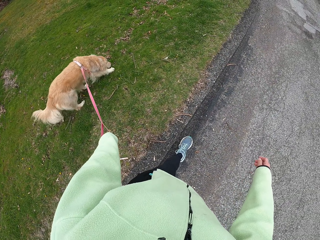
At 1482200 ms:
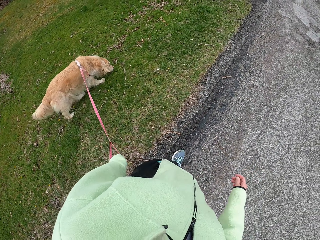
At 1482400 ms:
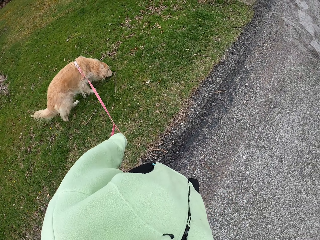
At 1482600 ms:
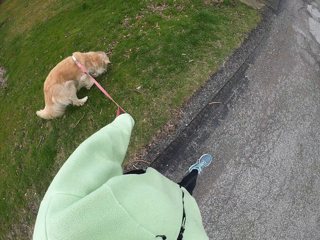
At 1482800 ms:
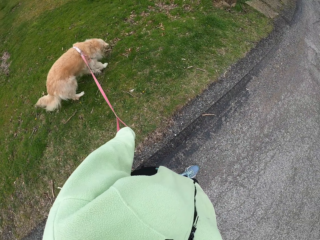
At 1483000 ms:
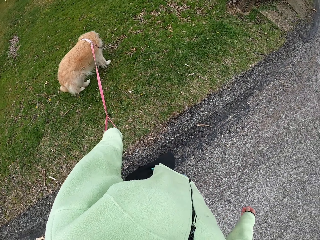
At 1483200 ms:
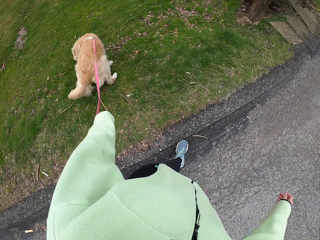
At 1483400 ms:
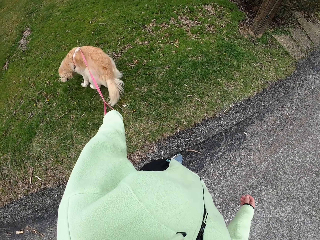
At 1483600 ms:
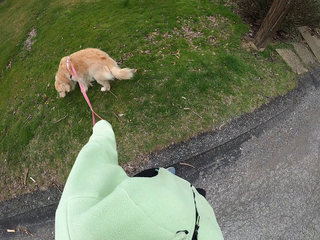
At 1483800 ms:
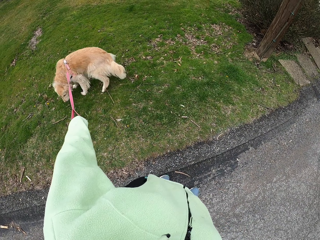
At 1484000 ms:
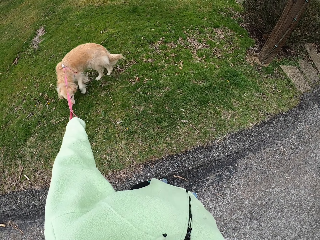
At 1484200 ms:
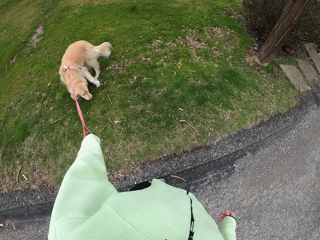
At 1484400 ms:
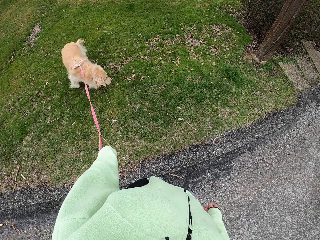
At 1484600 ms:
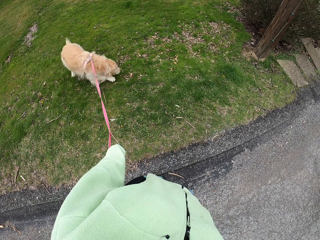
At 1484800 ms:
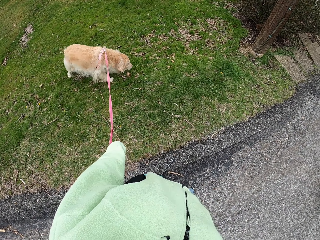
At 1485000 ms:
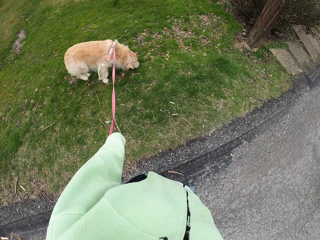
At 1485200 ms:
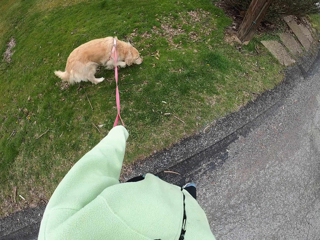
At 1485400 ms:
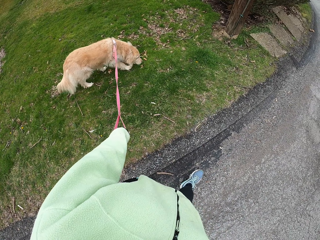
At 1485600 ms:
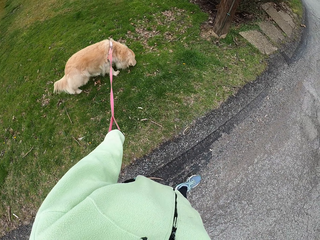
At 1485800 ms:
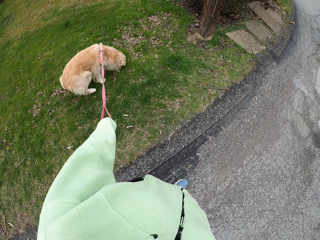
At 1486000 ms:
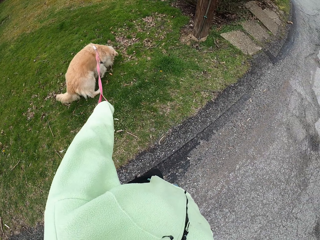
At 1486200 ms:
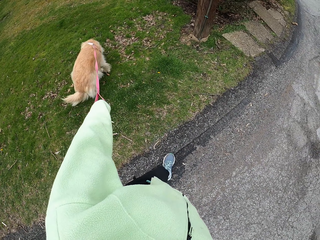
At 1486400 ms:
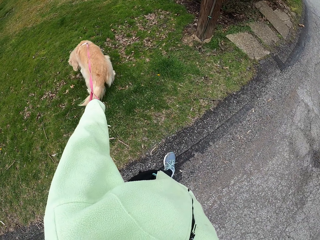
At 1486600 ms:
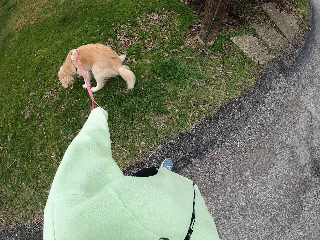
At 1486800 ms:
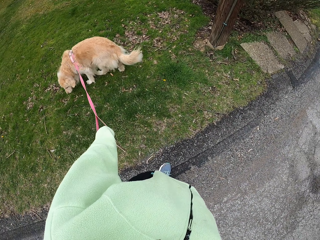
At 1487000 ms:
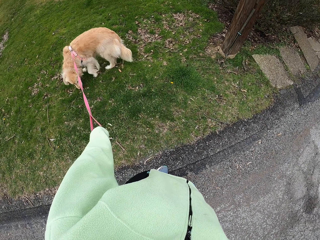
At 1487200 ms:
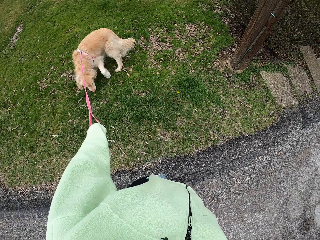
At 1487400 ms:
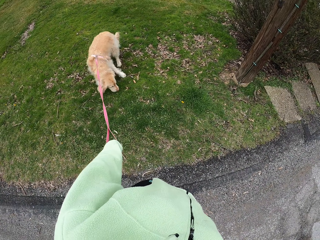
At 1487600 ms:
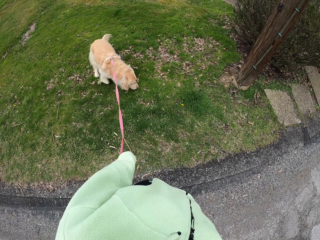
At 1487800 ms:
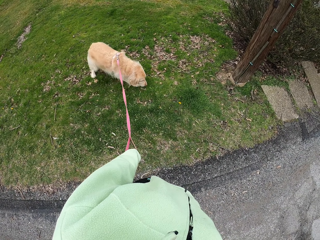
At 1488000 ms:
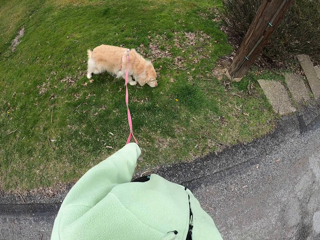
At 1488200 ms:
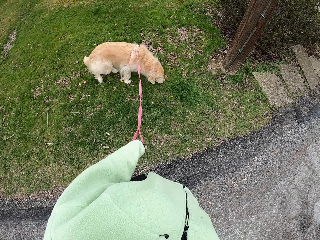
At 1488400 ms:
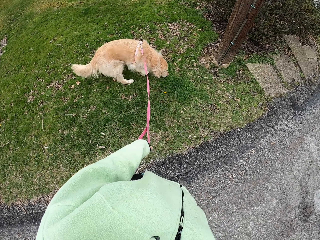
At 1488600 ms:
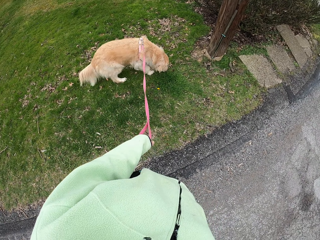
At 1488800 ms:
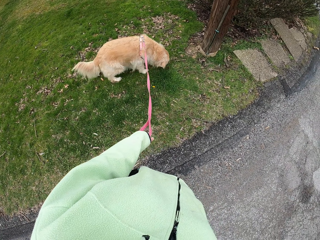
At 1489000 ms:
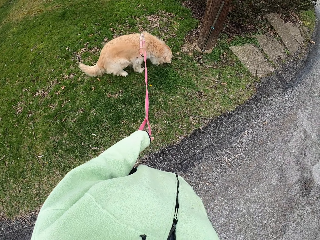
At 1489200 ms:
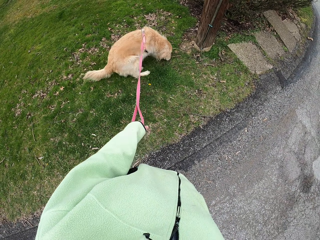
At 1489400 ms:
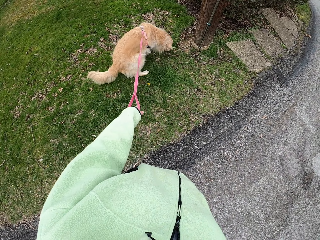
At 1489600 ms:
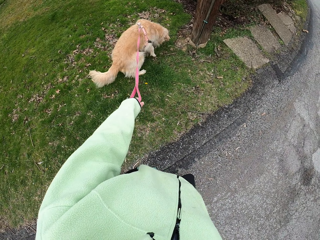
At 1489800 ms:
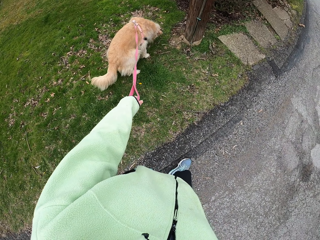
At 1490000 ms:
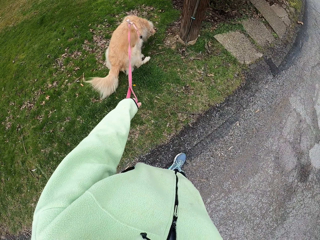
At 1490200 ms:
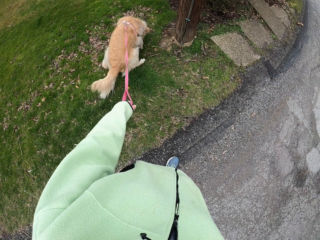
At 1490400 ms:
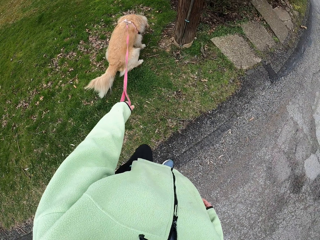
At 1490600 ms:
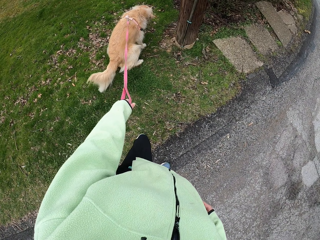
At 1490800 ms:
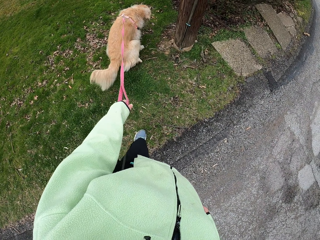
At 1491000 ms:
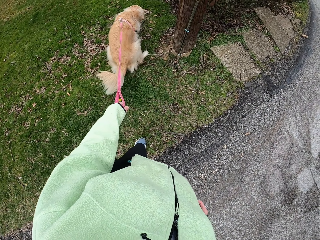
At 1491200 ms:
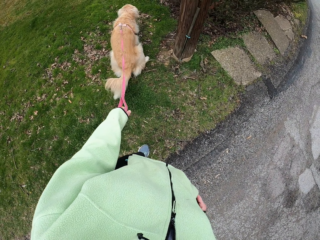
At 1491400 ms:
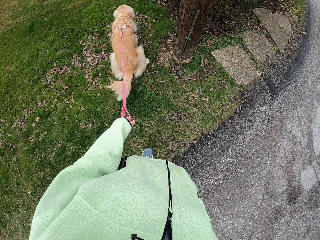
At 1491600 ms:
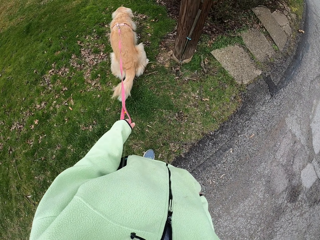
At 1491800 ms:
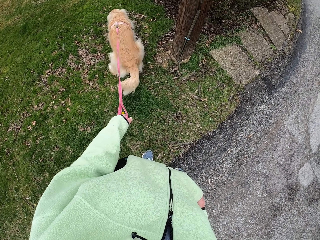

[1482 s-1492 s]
The camera wearer watches the dog. They stop.

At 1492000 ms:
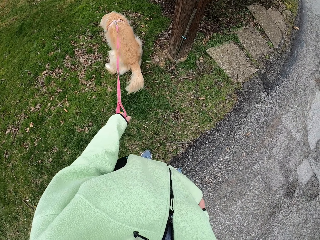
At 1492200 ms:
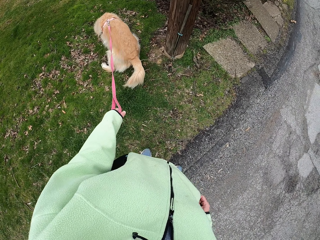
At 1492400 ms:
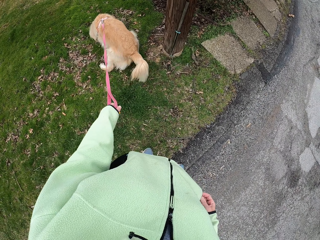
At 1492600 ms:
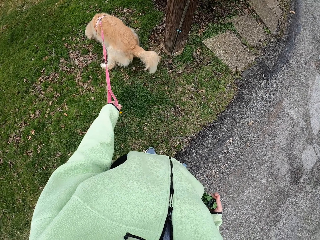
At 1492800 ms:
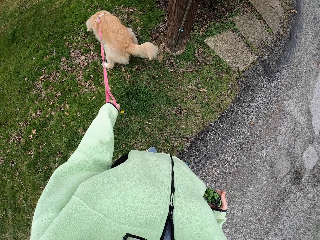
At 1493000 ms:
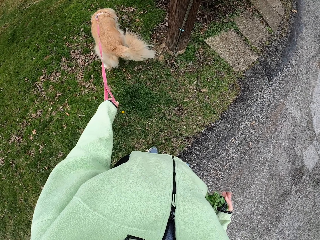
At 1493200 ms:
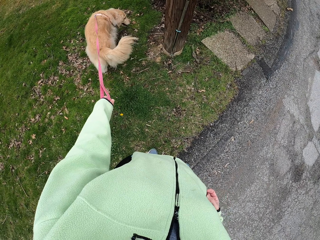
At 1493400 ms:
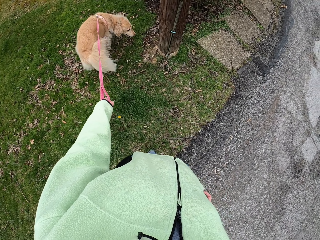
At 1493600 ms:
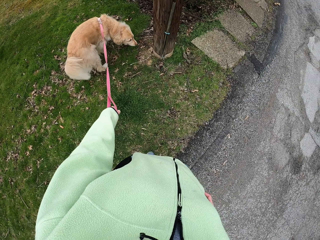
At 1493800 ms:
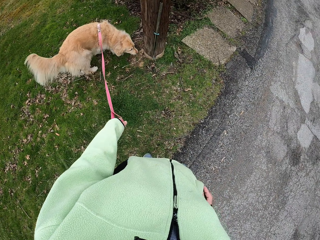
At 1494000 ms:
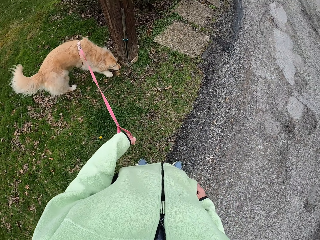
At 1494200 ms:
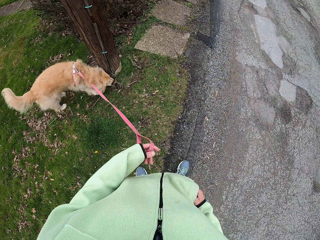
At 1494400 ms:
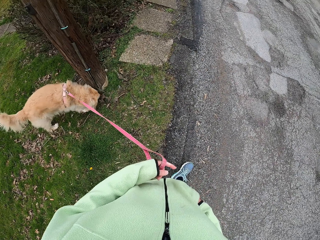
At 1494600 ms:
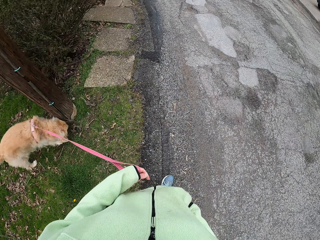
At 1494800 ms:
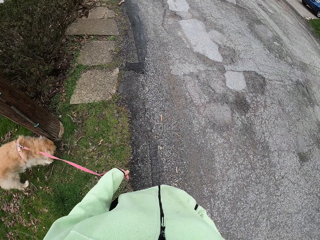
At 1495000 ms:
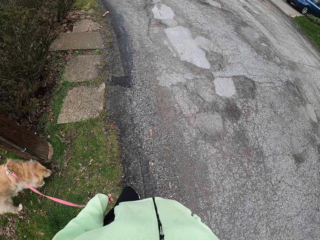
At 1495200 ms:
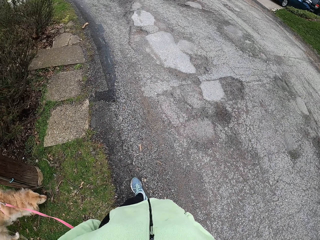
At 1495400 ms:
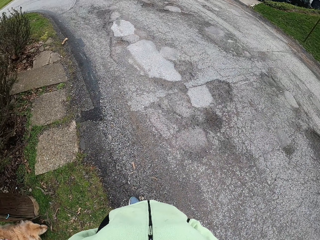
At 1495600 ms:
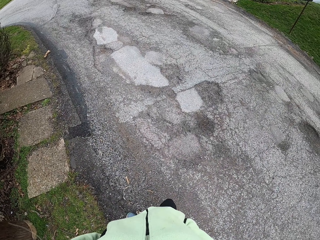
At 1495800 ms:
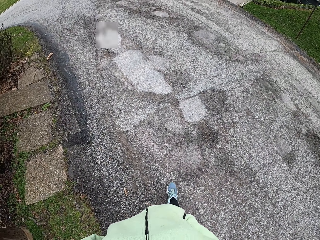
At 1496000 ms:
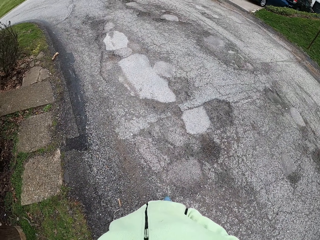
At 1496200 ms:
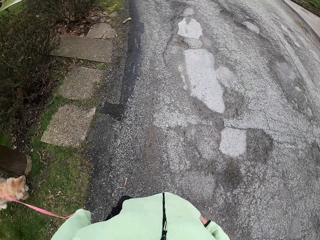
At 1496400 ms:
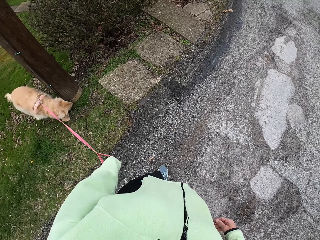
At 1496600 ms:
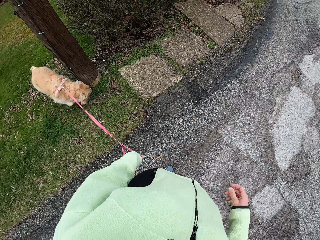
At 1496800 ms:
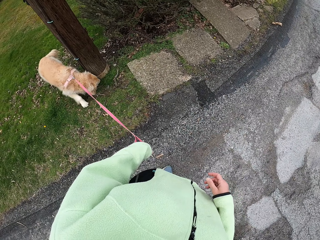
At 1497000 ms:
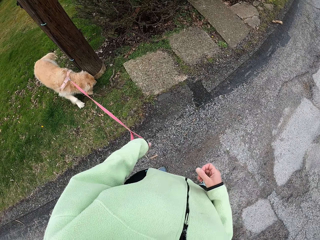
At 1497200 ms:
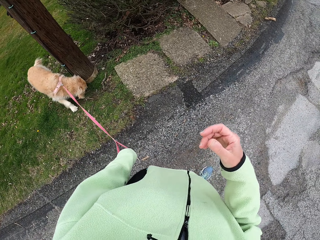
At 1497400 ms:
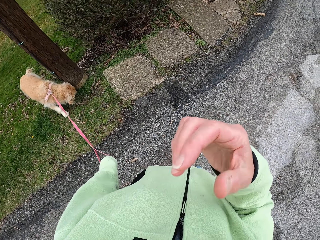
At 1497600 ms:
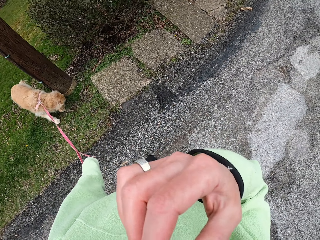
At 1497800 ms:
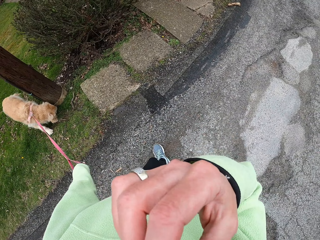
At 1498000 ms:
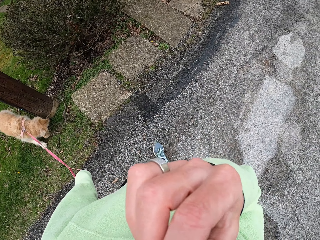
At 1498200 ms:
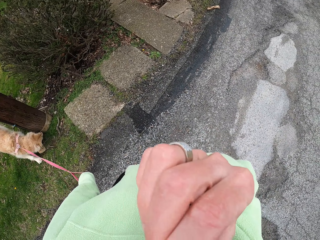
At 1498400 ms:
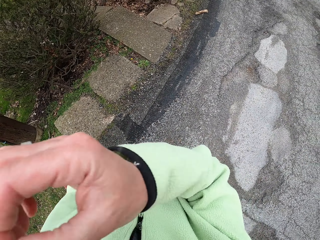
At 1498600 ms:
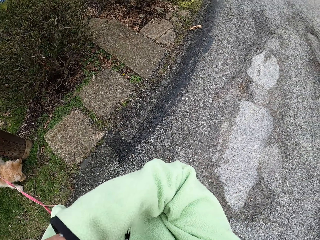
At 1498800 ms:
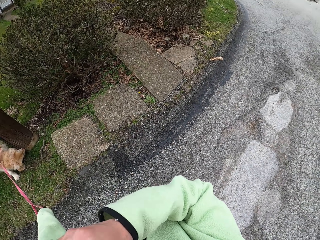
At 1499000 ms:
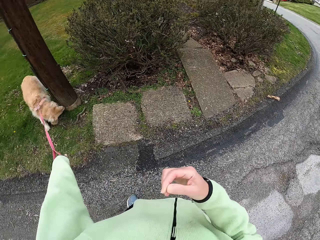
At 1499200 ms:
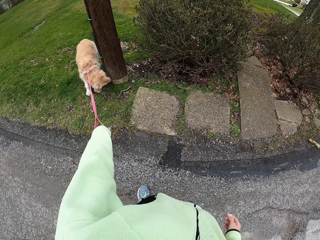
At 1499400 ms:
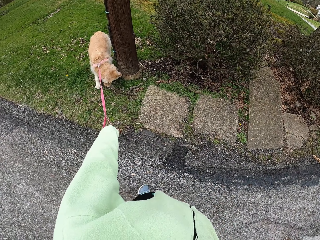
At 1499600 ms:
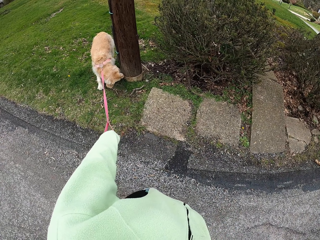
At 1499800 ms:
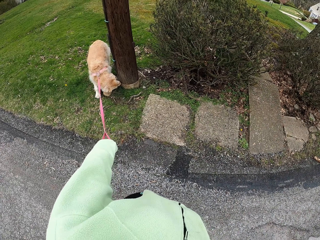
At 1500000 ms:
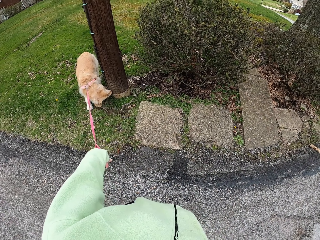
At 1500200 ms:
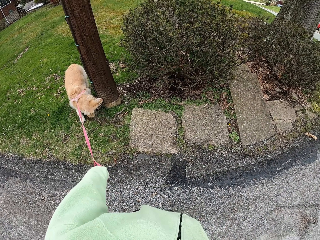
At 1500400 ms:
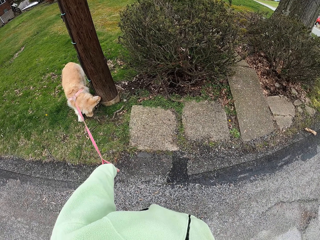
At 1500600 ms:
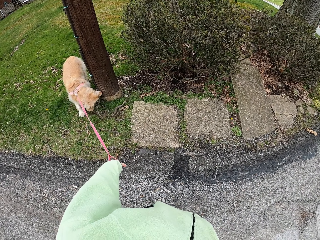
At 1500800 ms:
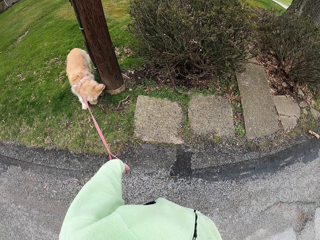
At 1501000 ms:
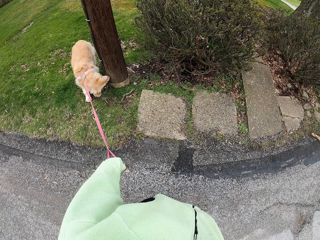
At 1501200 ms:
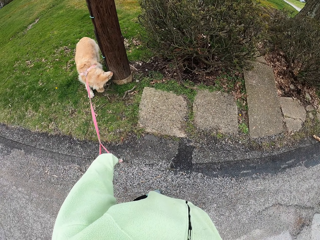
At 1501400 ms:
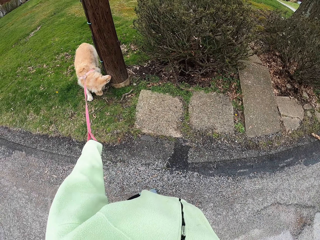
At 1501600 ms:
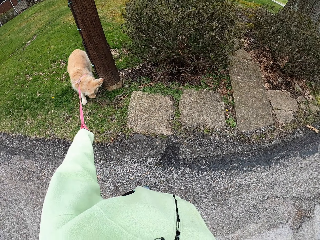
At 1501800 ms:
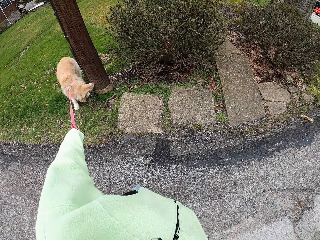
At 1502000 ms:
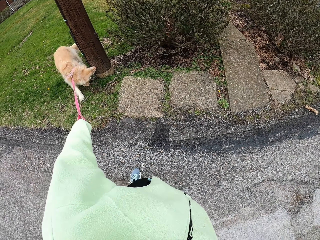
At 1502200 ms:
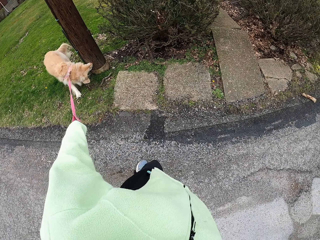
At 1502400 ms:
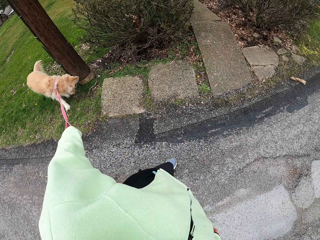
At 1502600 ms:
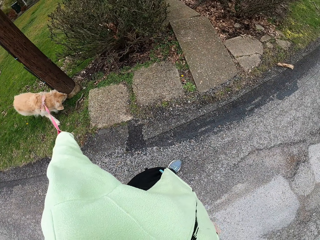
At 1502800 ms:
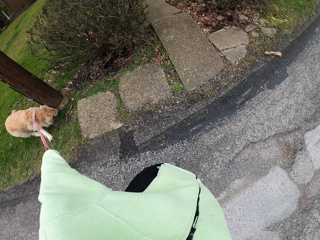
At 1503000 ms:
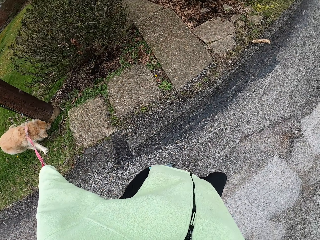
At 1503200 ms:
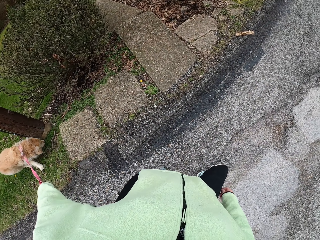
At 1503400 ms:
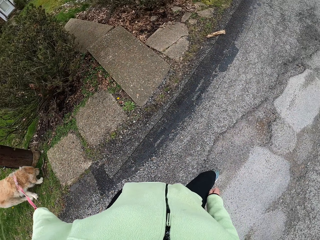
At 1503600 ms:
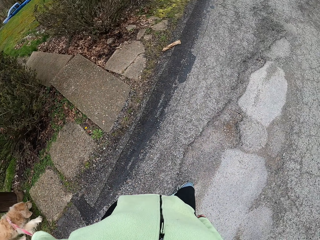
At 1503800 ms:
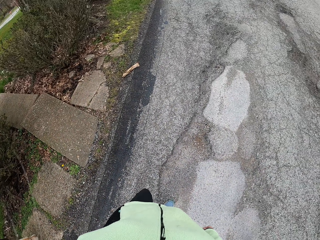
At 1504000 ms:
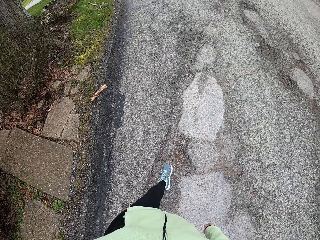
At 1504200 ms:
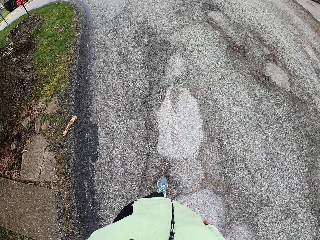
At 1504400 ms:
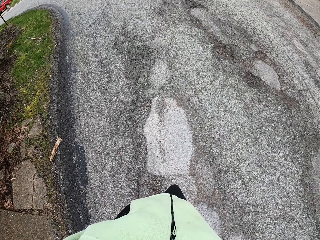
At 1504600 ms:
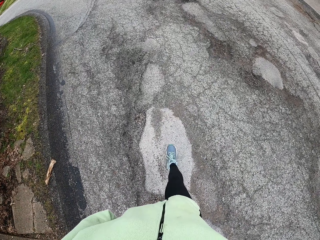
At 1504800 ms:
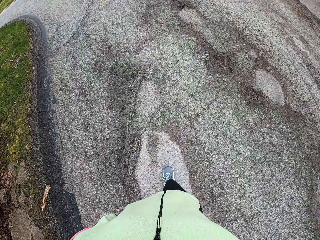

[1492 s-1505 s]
The camera wearer removes a bag from the pocket. They put the bag in the pocket. They do something. They raise the hand. They look around. They walk on the tarmac with a dog.
